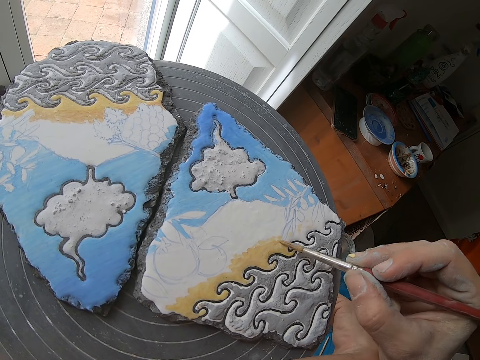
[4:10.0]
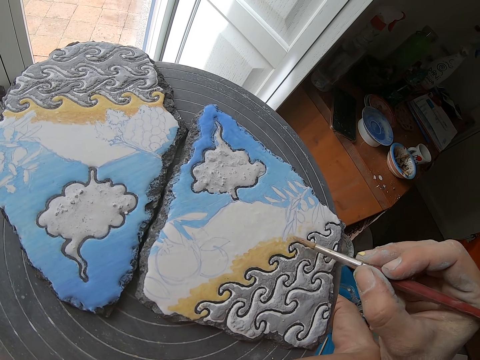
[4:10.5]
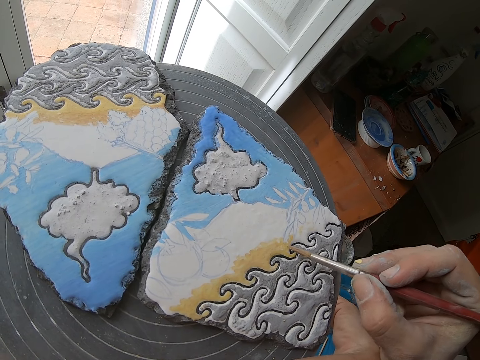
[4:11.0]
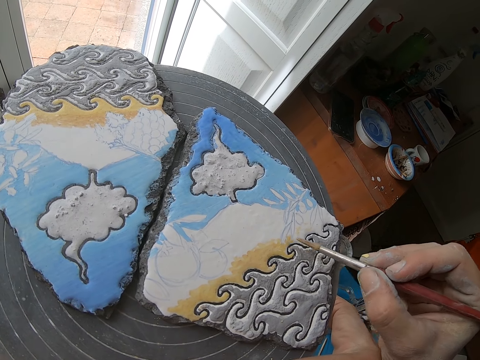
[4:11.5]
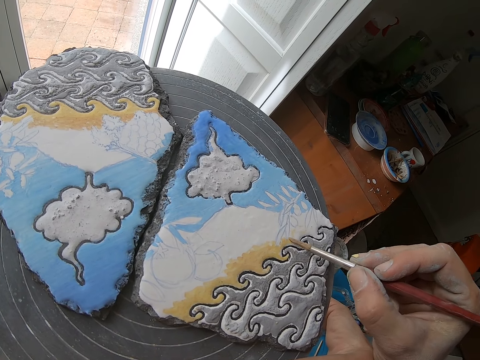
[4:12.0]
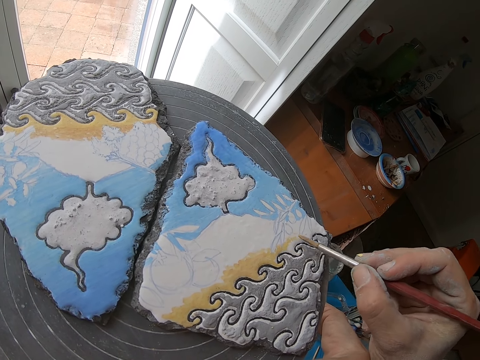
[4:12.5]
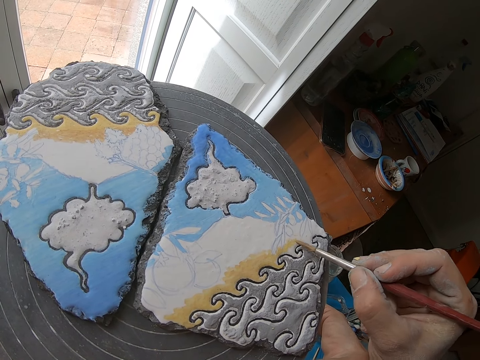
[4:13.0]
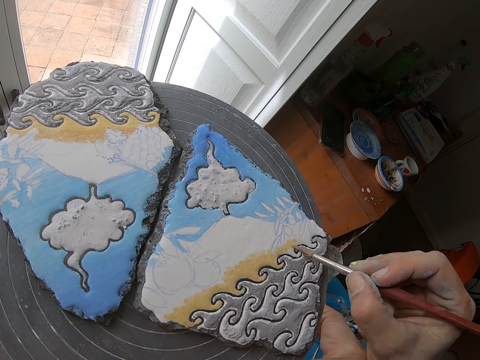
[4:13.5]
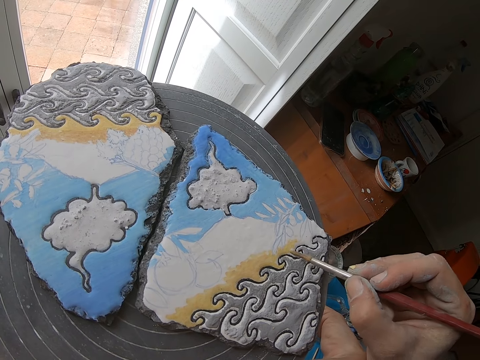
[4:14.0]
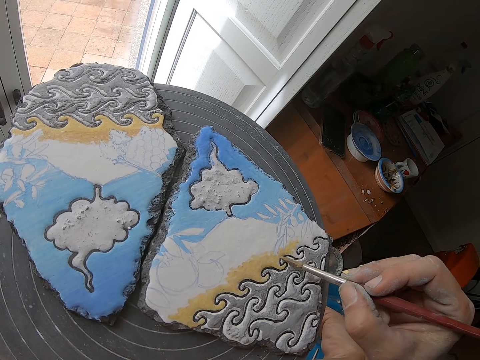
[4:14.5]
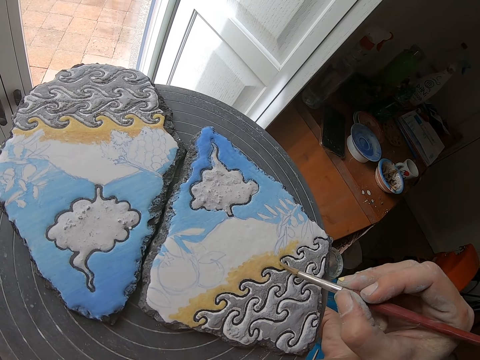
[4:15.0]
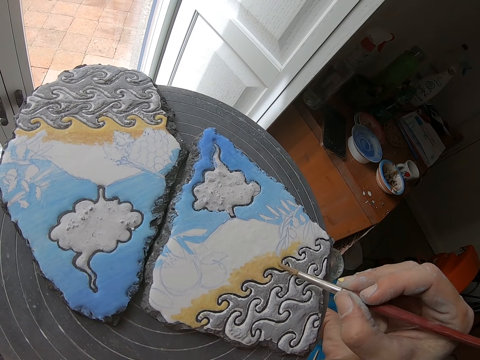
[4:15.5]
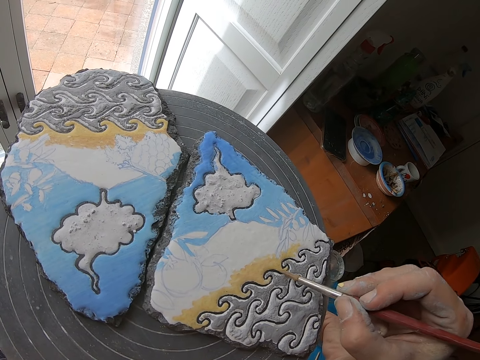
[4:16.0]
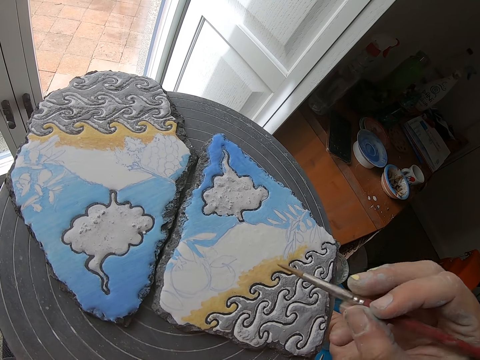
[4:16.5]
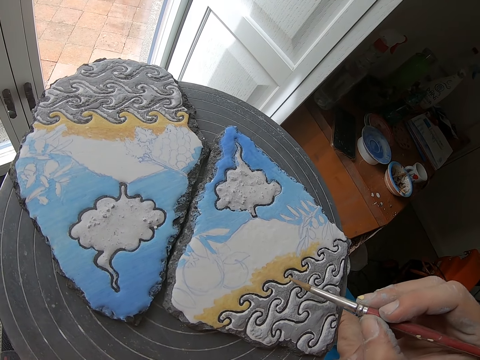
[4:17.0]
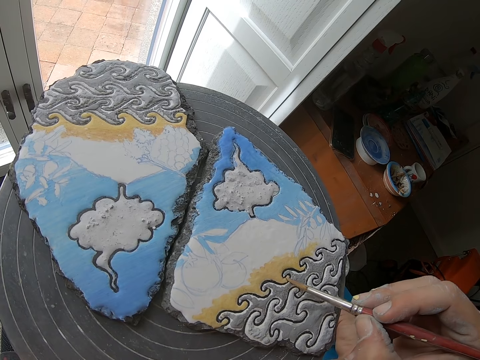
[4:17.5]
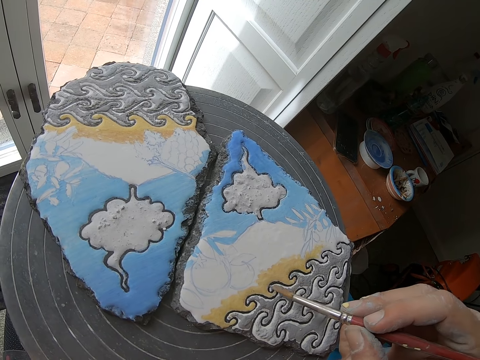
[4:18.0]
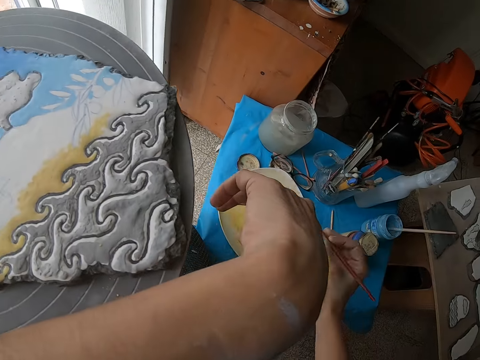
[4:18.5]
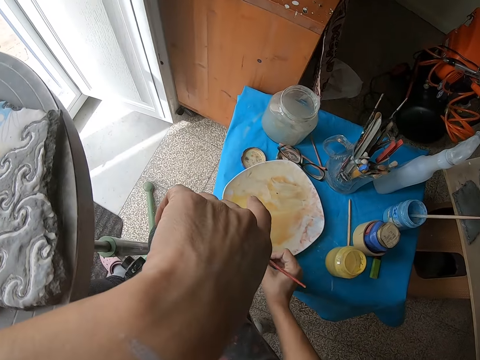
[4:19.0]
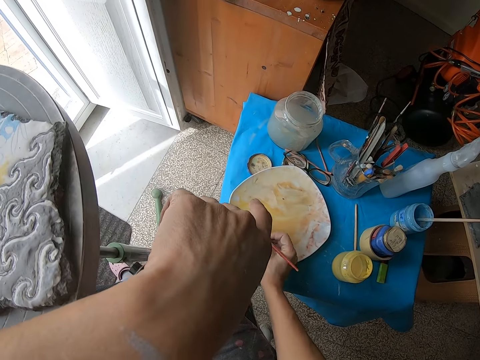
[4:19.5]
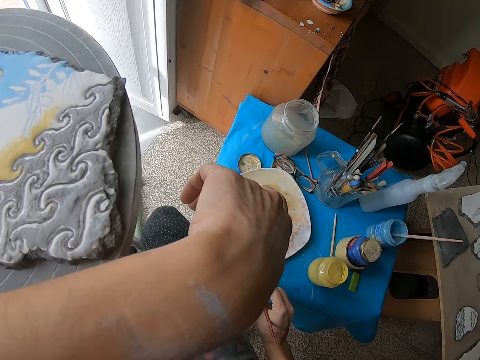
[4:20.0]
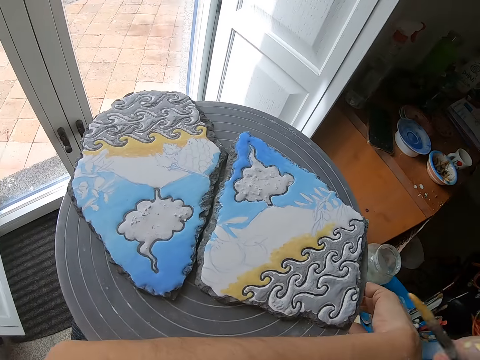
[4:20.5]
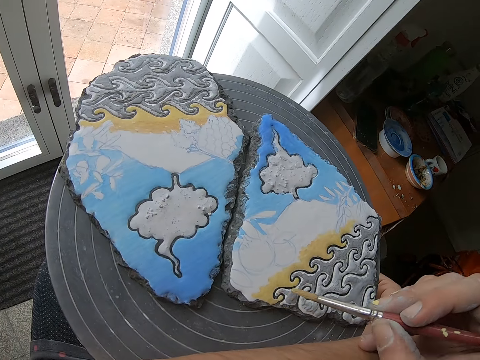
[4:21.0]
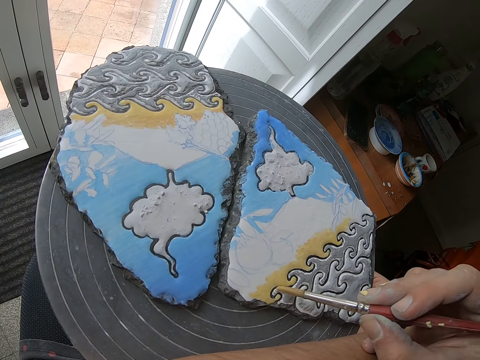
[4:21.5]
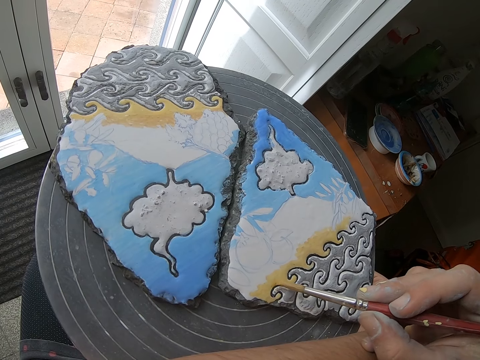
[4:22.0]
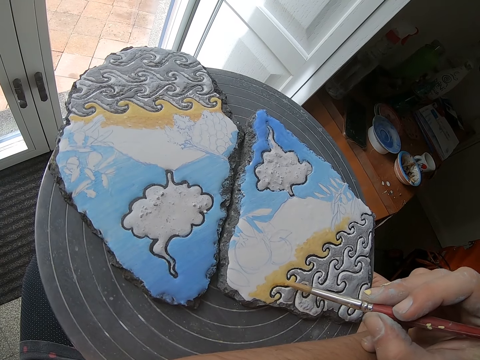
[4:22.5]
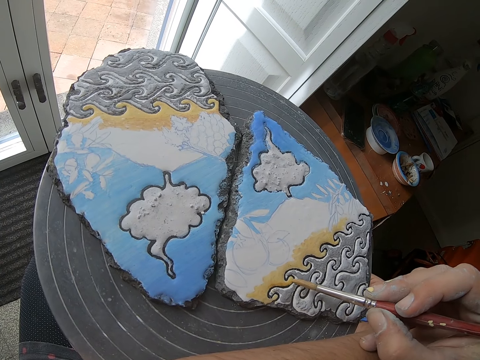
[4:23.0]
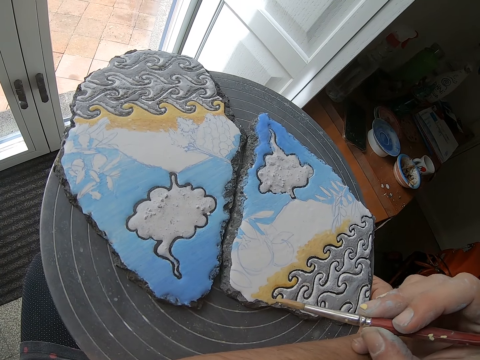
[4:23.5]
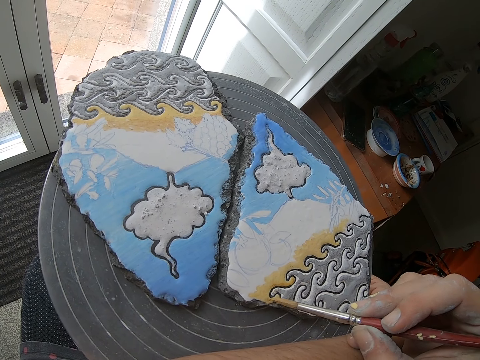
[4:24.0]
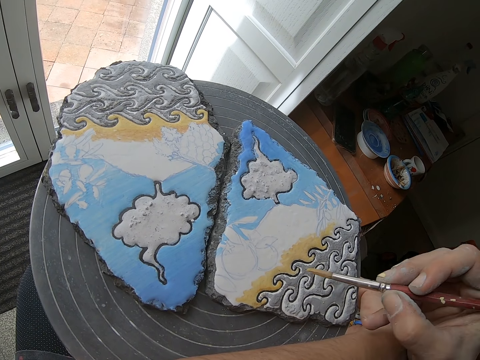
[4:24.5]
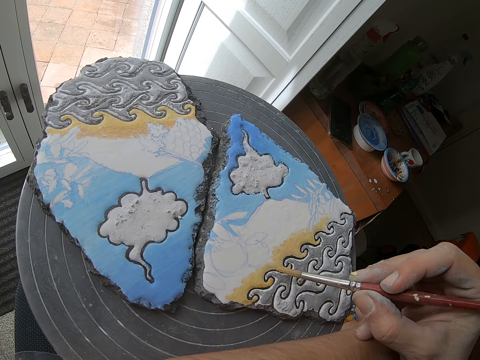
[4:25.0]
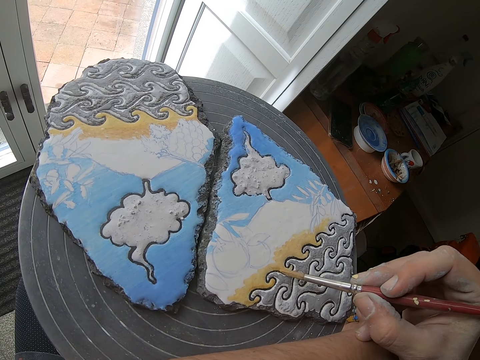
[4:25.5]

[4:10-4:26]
The camera wearer takes some paint with the paint brush in his right hand from the plate on the table. He paints on the pottery piece with the paint brush in his right hand.

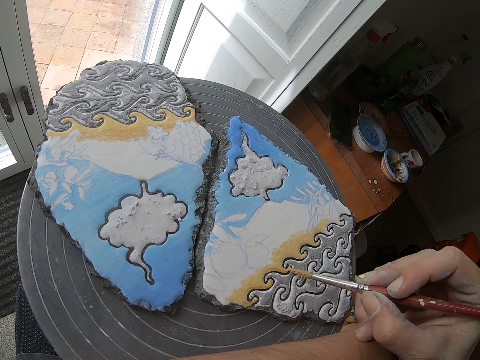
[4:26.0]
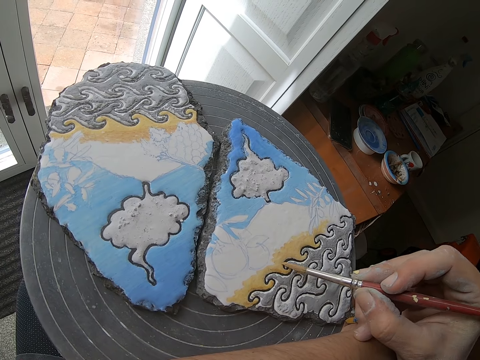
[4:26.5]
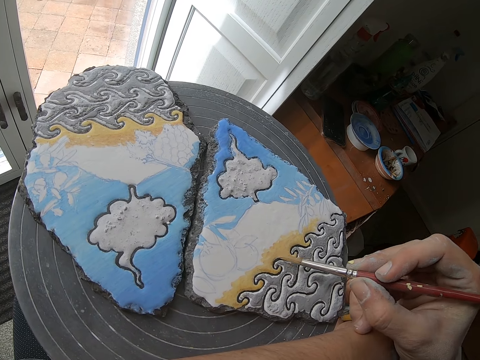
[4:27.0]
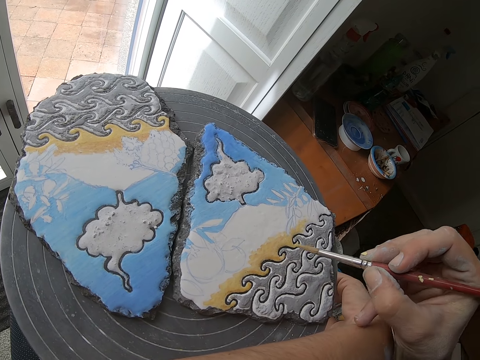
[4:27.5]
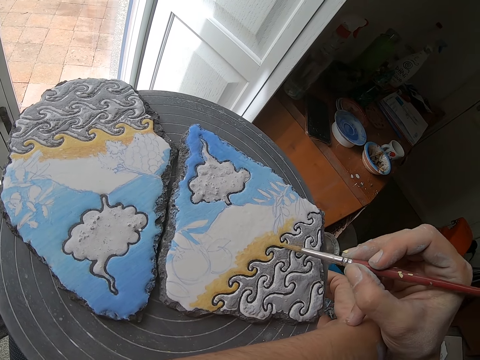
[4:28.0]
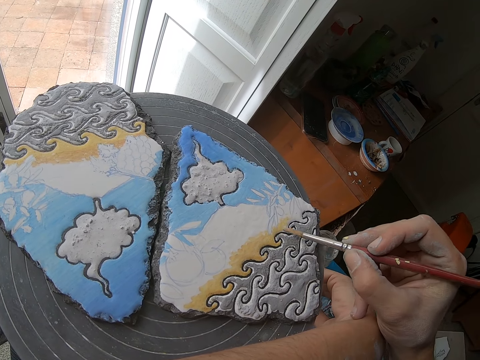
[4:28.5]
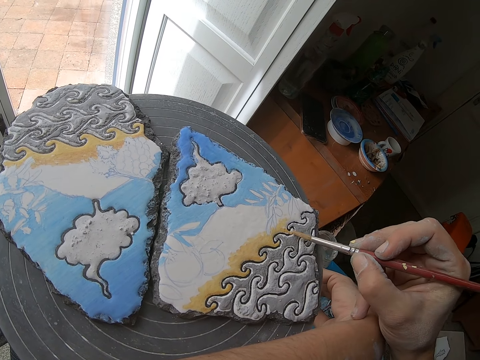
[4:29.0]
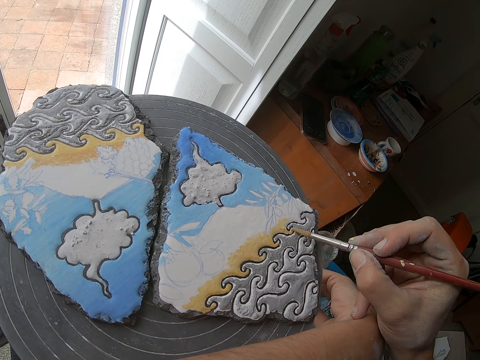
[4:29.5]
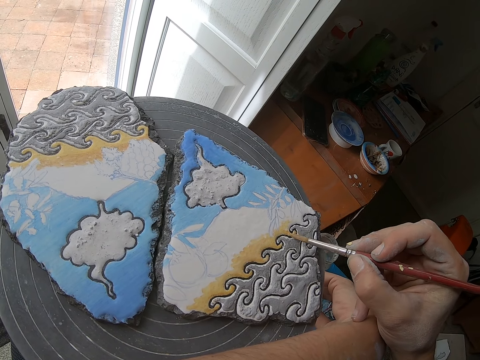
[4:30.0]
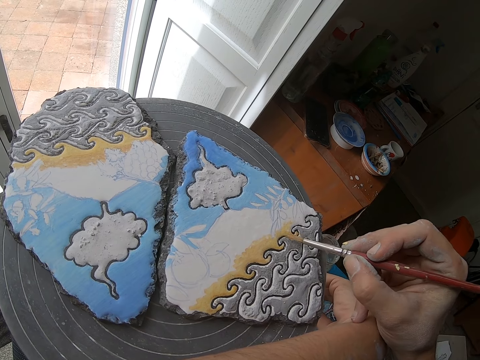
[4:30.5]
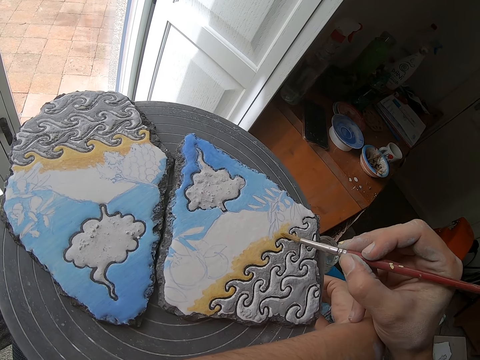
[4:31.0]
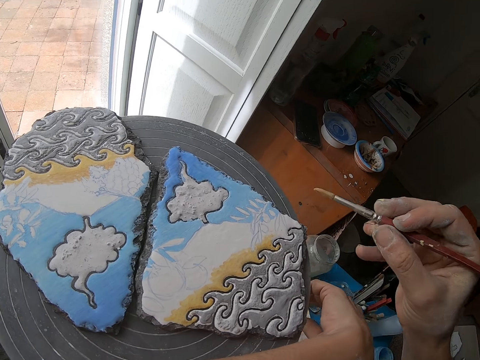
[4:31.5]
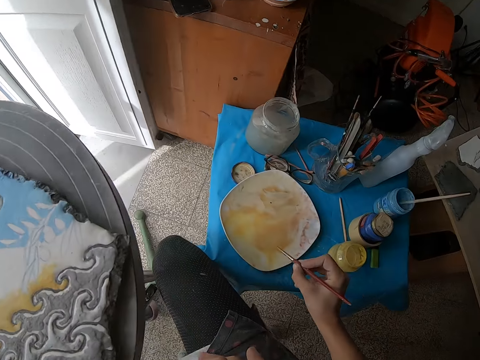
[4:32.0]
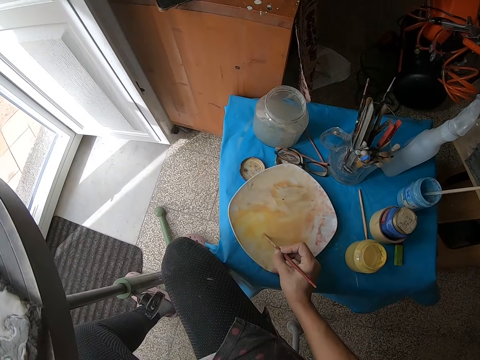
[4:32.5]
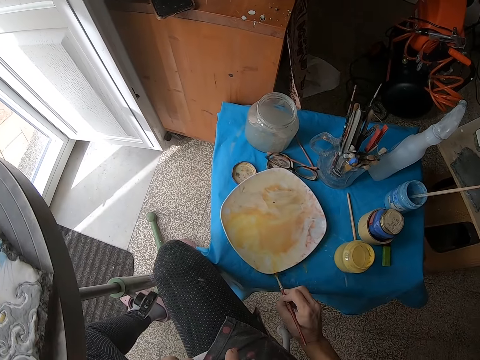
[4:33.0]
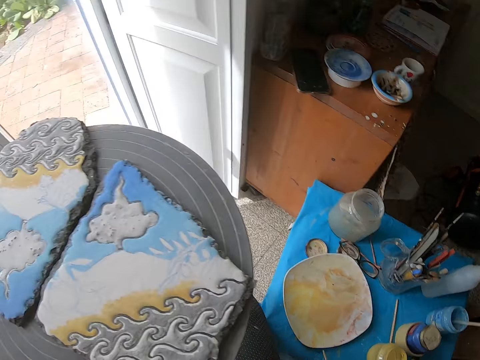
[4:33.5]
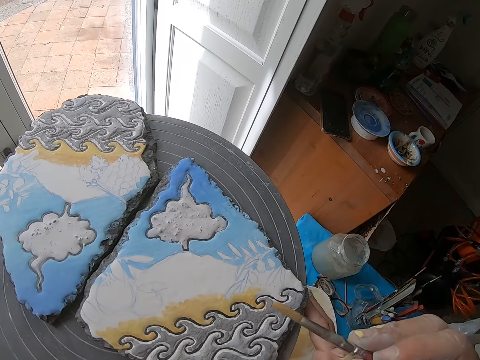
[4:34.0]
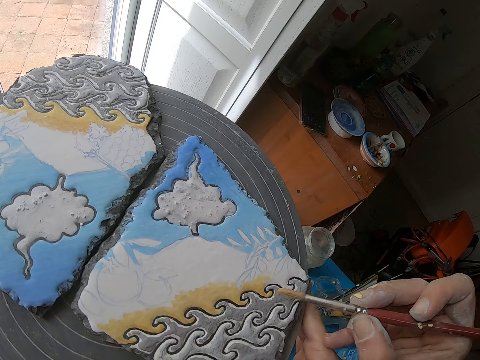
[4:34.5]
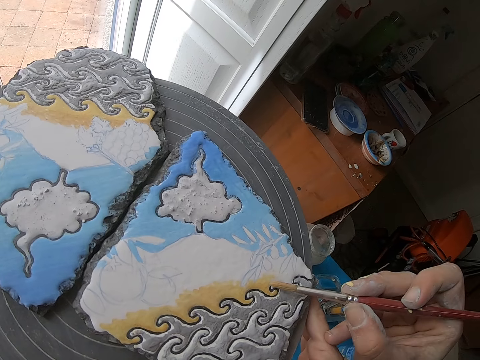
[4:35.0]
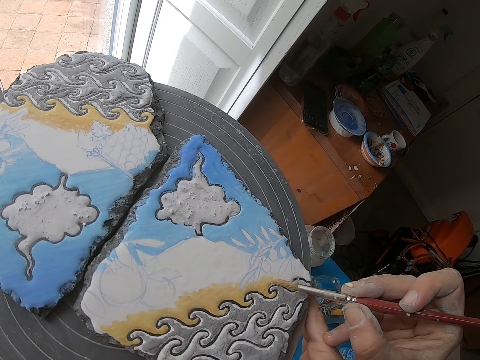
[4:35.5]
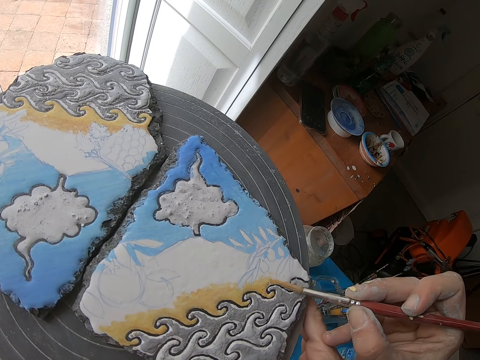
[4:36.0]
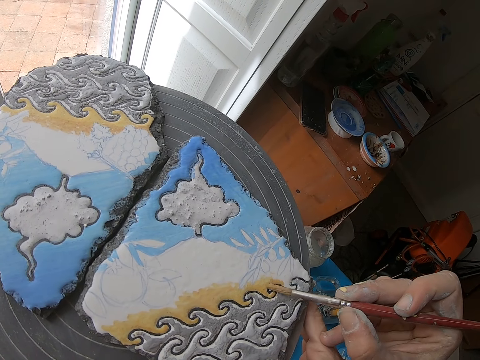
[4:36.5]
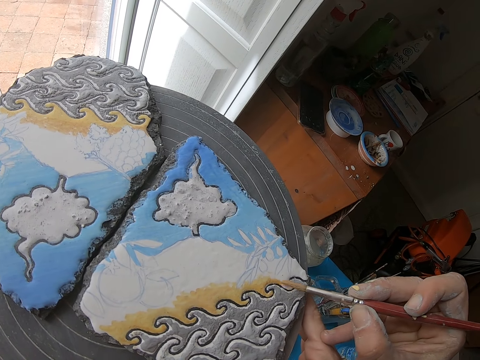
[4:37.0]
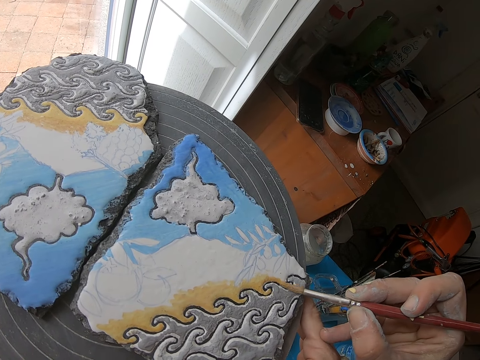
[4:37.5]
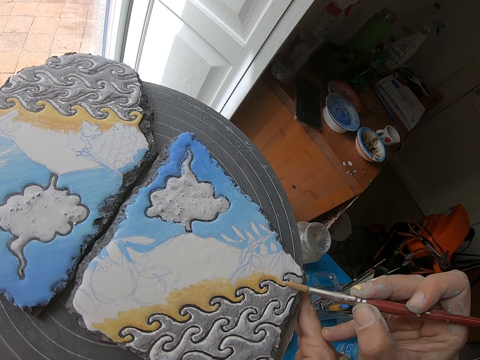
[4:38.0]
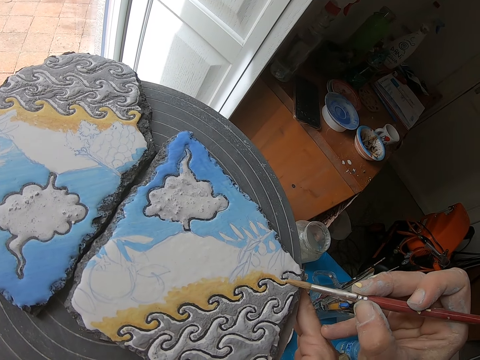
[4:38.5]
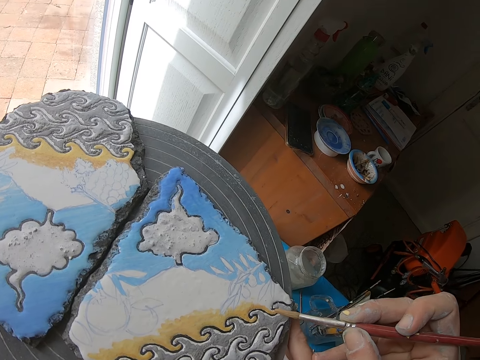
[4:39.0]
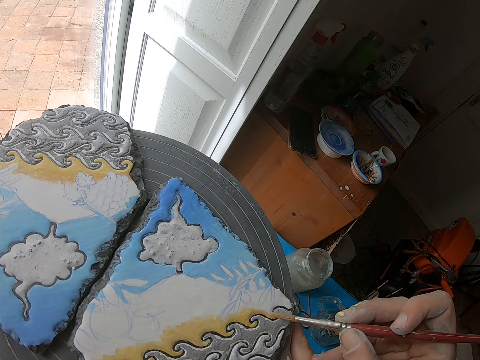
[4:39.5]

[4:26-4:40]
The camera wearer stirs the paint. He takes some paint with the paint brush in his right hand from the plate on the table. He paints on the pottery piece with the paint brush in his right hand.
